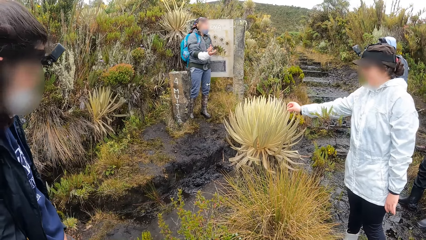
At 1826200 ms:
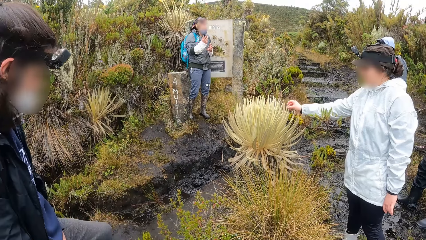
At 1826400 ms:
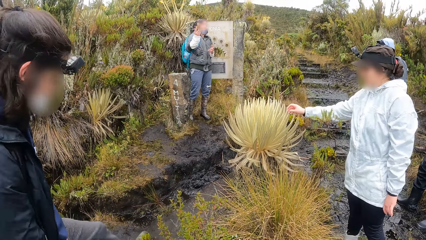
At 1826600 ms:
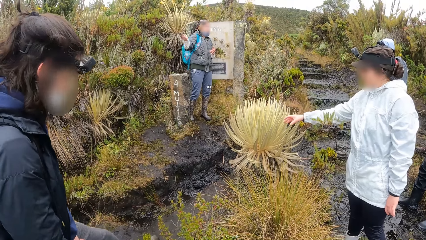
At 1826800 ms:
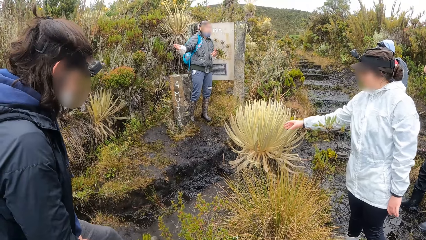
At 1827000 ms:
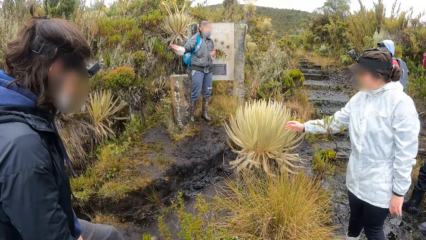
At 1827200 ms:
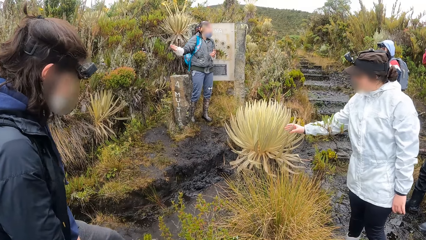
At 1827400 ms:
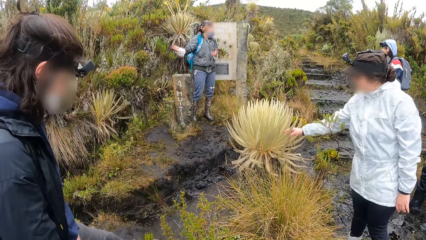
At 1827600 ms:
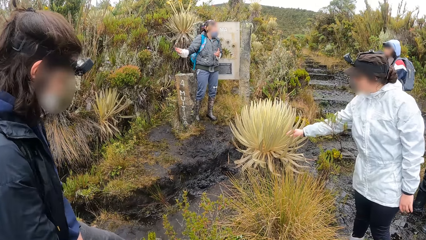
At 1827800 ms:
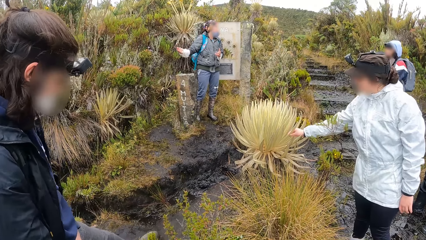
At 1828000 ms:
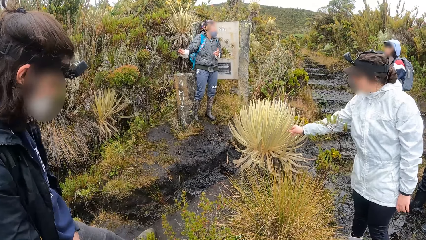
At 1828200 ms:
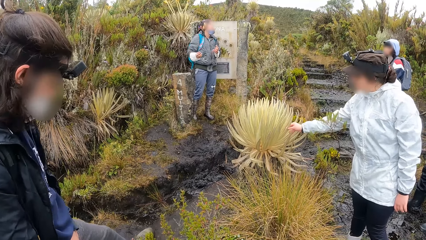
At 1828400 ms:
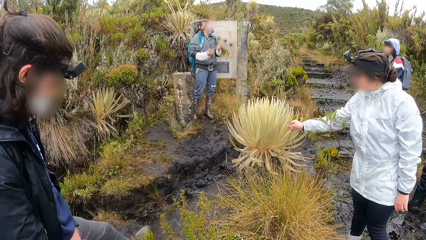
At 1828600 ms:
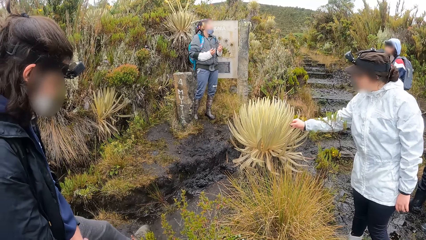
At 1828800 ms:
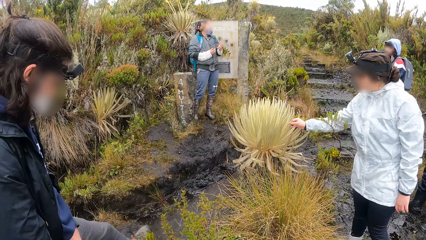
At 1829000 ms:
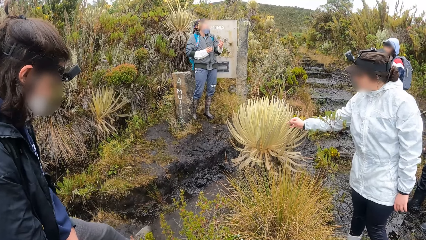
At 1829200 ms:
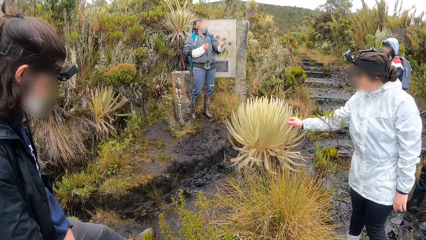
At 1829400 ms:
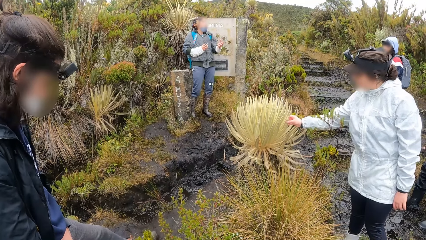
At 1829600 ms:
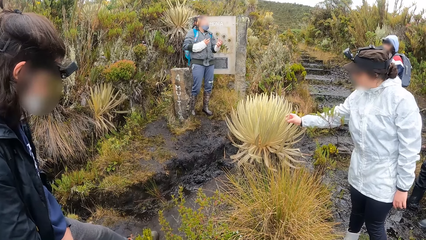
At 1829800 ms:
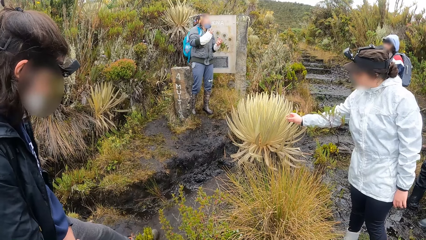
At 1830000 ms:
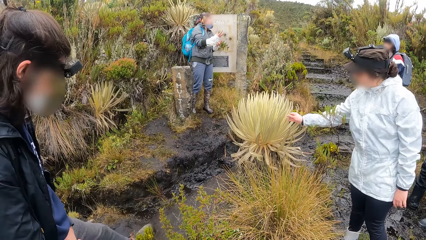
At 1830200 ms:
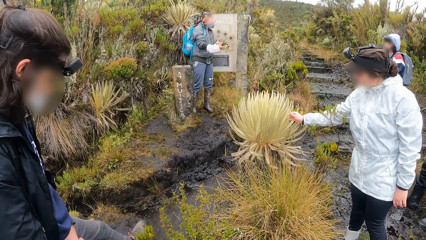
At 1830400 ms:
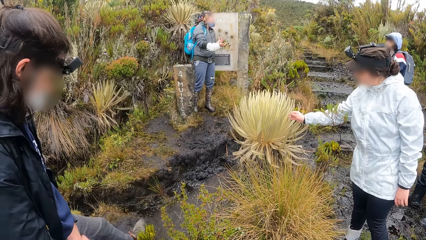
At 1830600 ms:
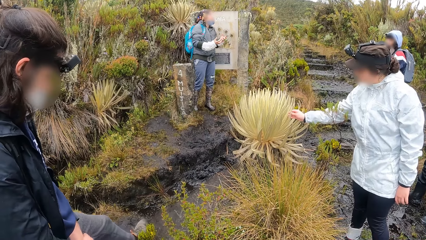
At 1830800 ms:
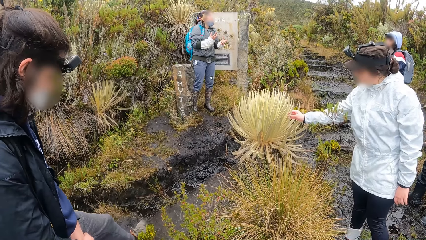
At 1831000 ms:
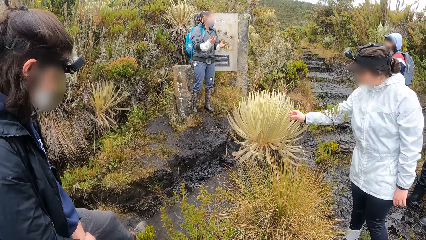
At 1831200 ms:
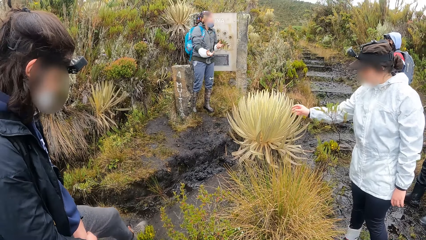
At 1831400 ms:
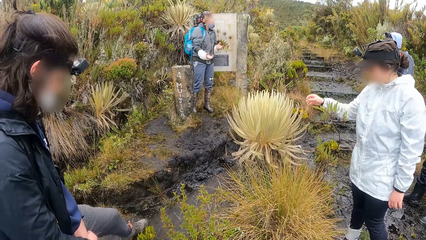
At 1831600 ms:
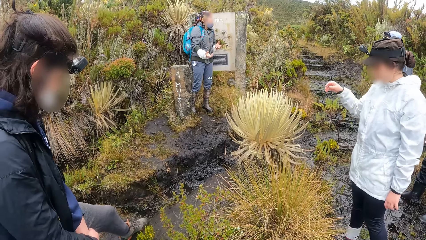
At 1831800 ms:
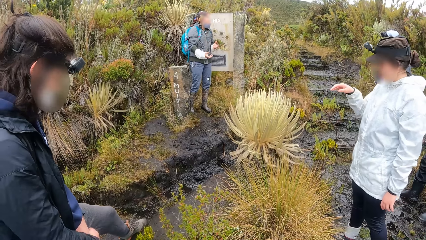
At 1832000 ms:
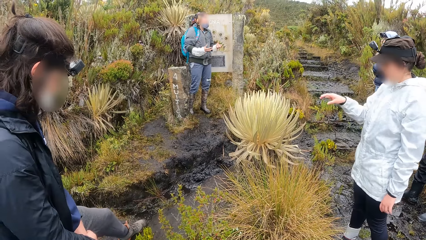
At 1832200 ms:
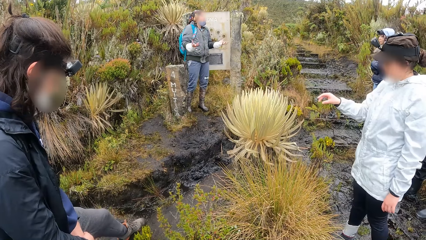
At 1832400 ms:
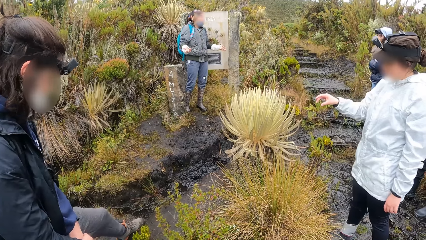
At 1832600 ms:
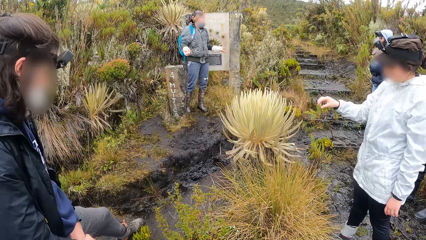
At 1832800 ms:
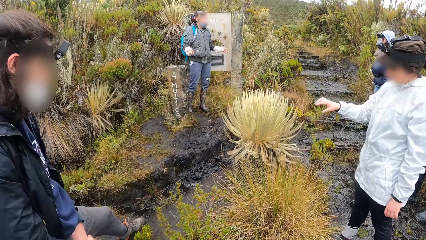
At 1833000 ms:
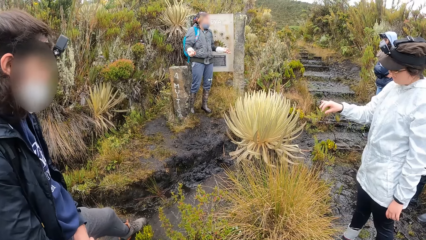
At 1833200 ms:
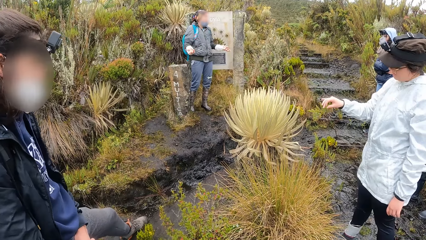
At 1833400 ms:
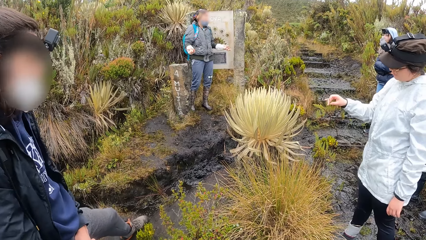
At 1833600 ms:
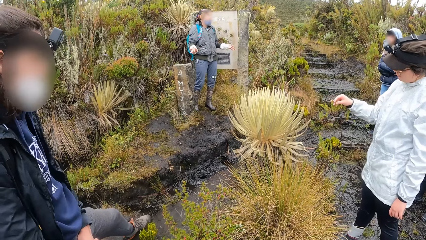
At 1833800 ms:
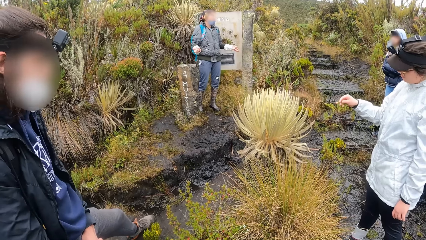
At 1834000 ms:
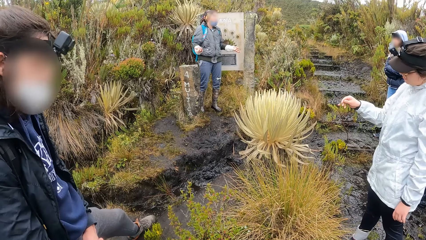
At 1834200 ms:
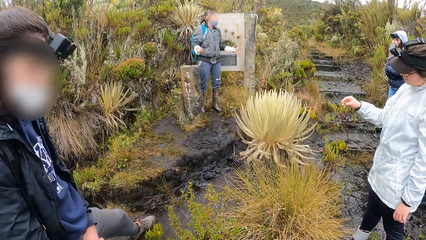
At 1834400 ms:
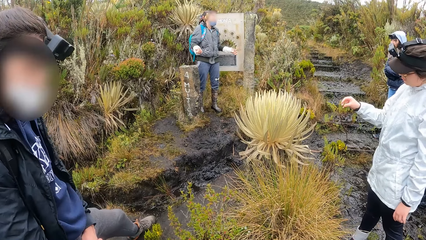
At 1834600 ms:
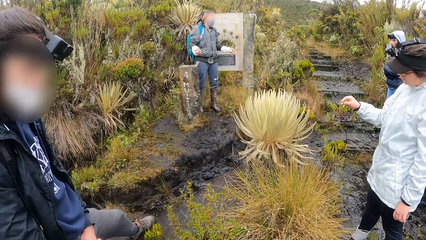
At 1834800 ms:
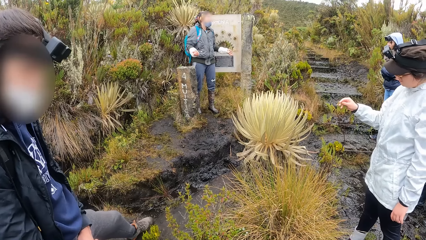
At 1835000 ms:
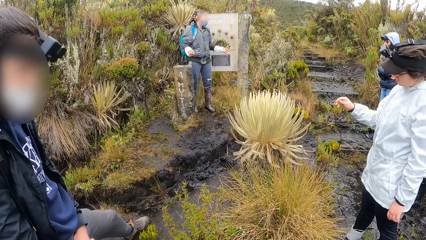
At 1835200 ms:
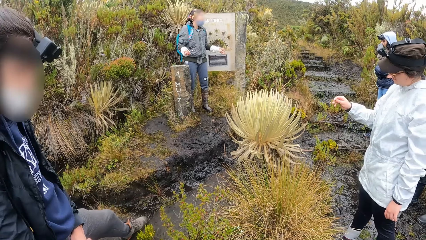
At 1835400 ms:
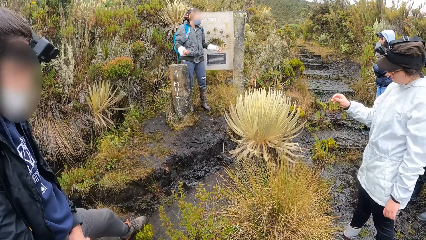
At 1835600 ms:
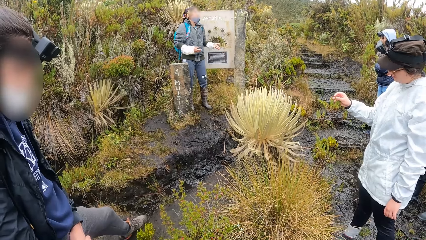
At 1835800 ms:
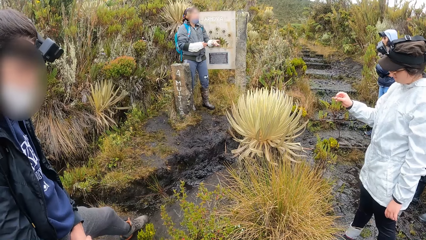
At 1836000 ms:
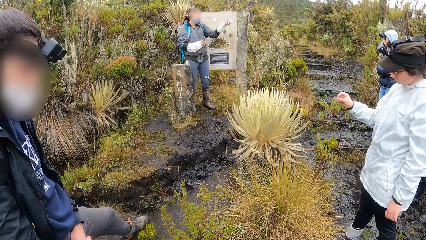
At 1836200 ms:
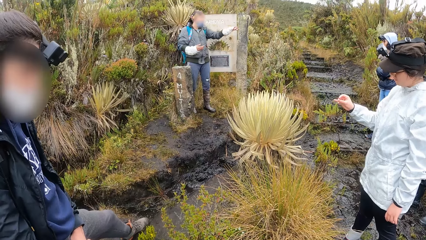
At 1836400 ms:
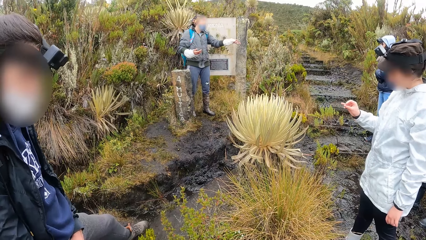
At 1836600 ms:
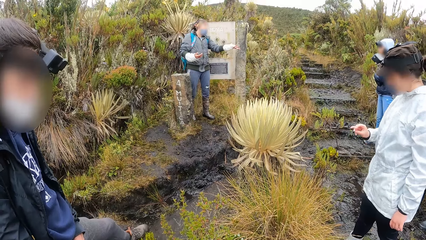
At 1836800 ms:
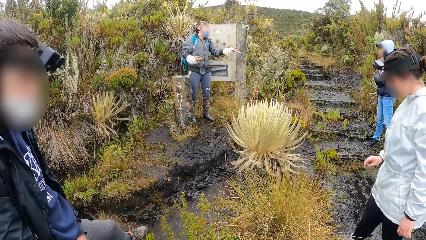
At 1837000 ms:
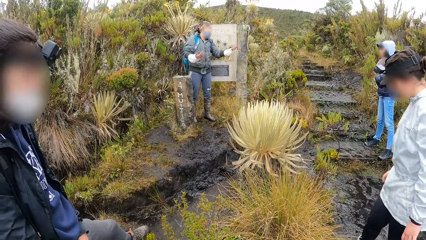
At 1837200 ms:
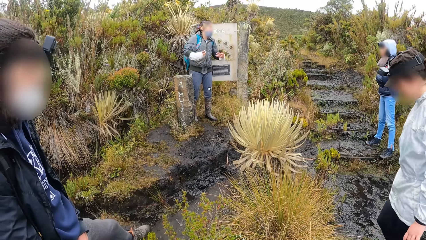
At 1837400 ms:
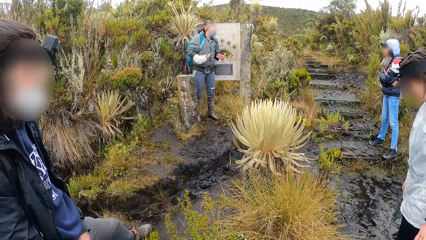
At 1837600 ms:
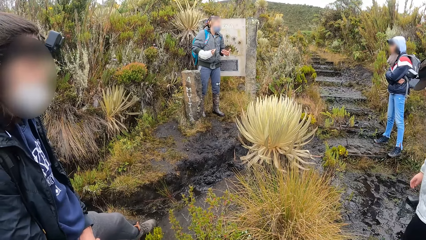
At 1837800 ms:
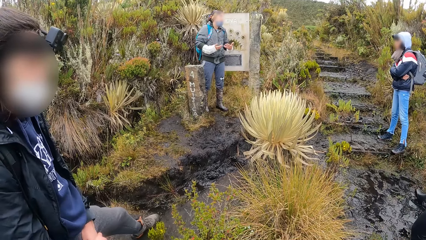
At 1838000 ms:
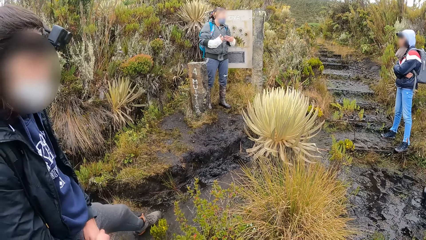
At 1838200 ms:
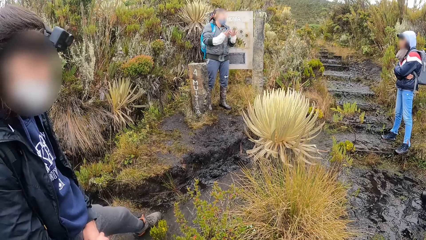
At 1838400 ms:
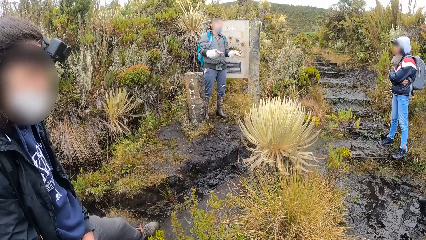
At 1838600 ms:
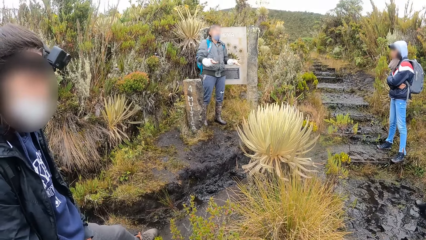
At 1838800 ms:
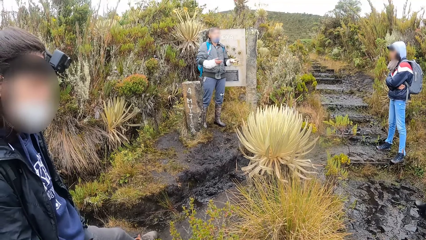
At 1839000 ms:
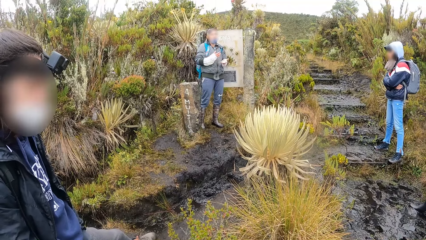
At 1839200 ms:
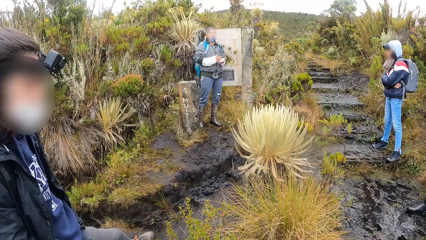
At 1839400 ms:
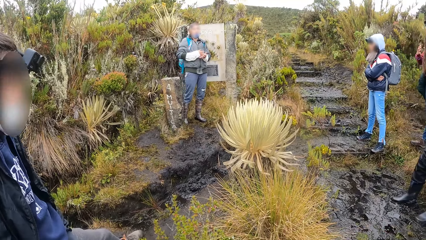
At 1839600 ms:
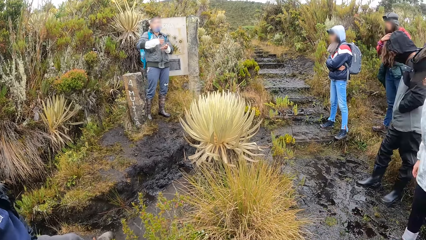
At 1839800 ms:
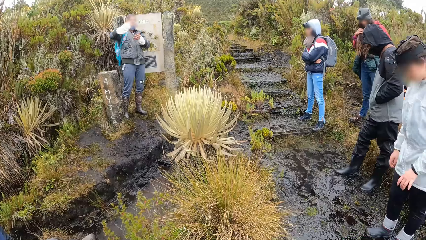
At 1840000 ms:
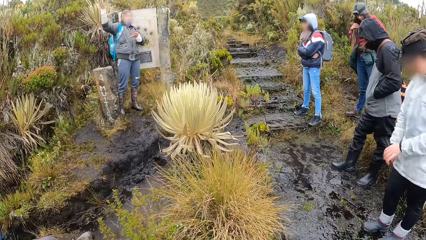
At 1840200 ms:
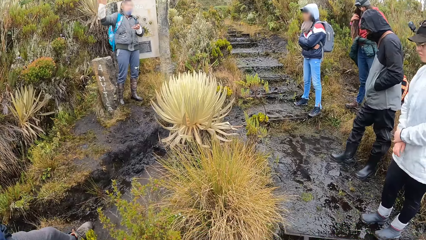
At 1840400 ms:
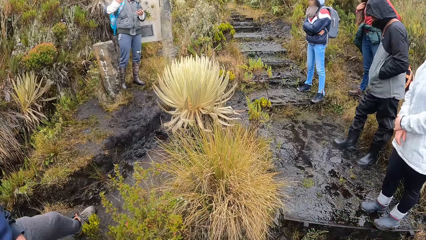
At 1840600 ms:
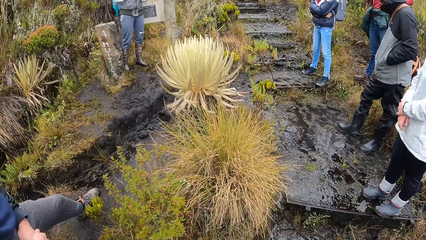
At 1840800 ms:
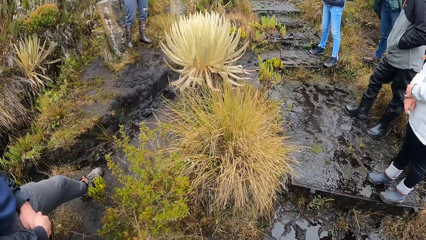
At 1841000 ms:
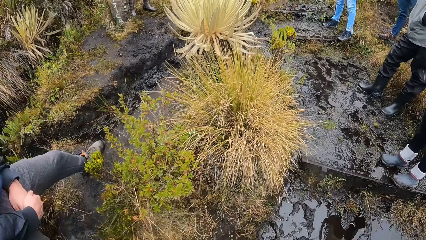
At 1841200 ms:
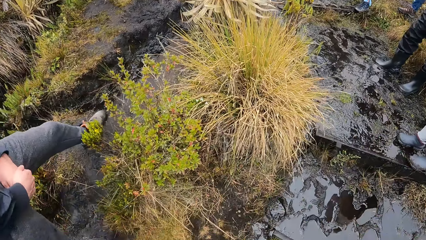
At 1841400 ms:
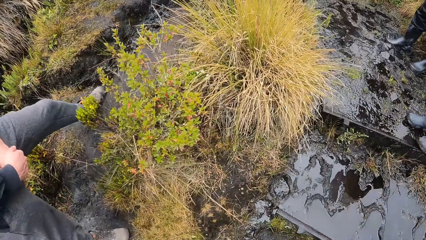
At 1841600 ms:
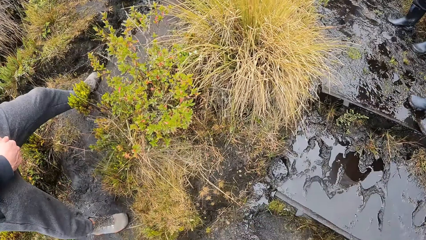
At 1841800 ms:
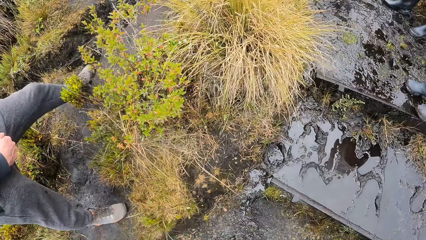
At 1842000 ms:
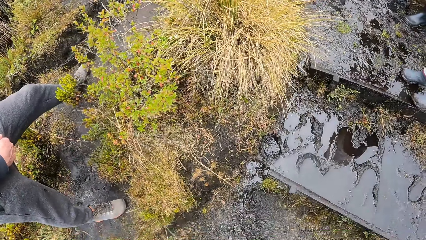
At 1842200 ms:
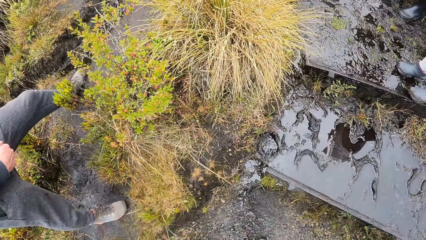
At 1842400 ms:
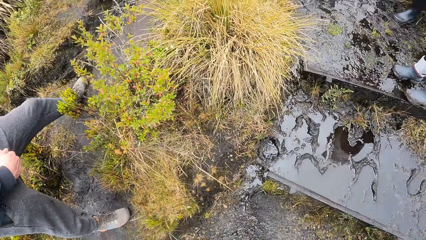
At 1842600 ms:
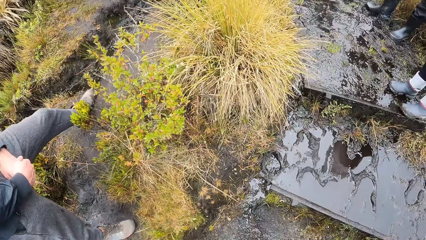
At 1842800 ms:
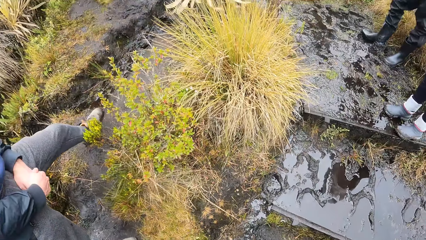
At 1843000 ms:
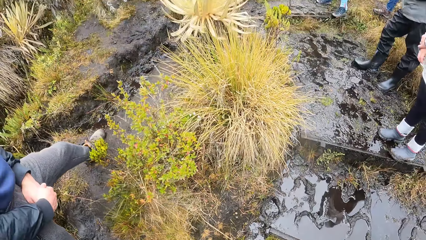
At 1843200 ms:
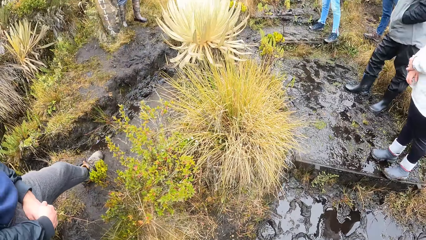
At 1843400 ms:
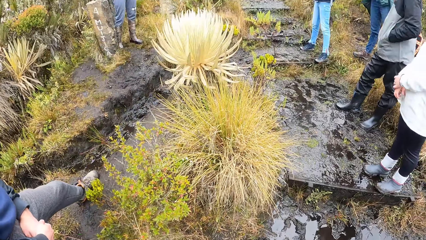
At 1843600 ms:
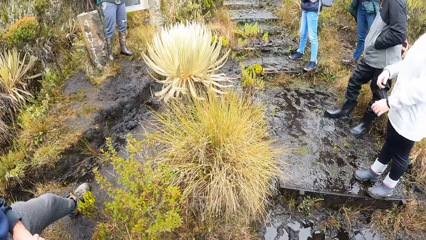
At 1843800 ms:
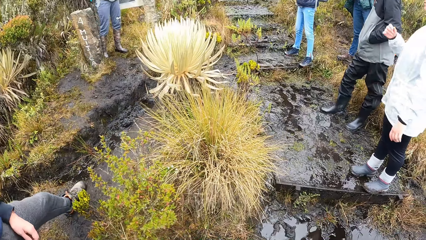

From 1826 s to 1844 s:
A lady dialogues with the group. The lady touches a bush mint grass with her right hand. The lady places her left hand on her right hand. The camera wearer looks at the ground.
